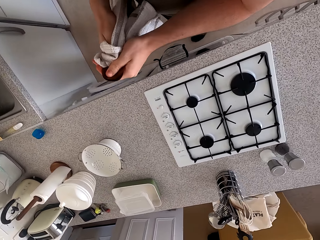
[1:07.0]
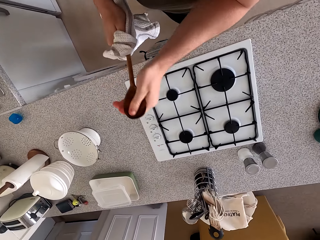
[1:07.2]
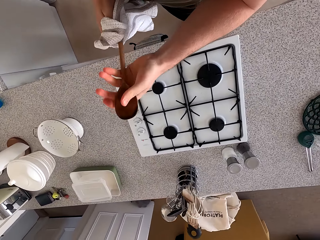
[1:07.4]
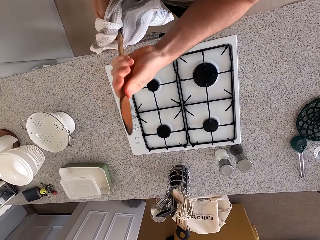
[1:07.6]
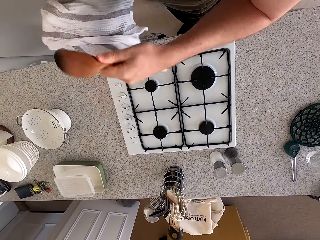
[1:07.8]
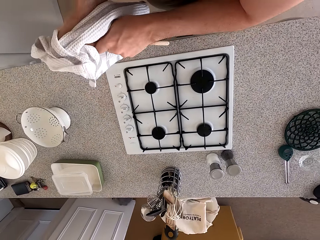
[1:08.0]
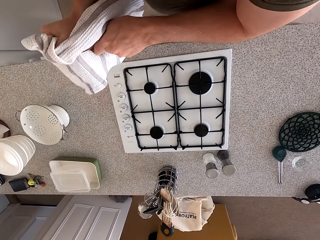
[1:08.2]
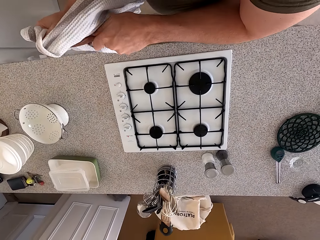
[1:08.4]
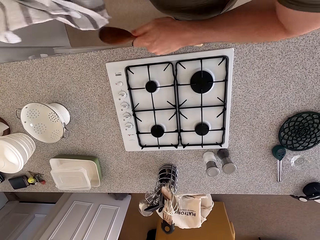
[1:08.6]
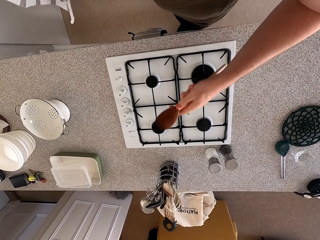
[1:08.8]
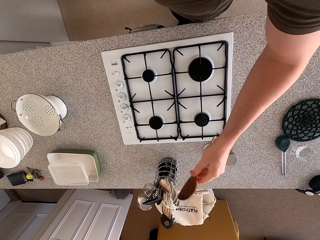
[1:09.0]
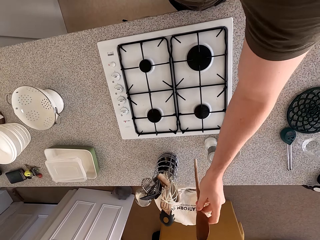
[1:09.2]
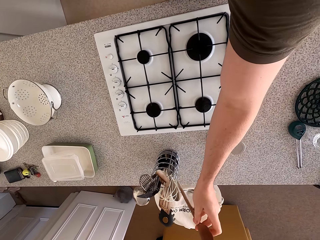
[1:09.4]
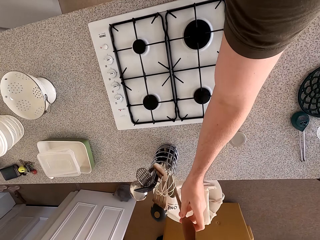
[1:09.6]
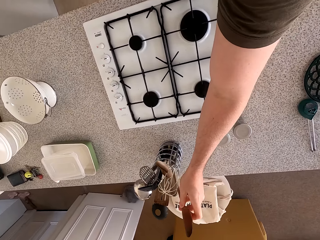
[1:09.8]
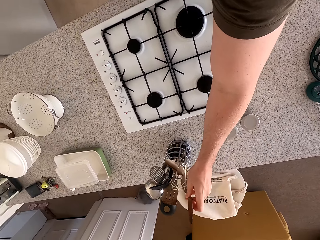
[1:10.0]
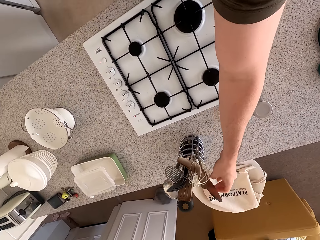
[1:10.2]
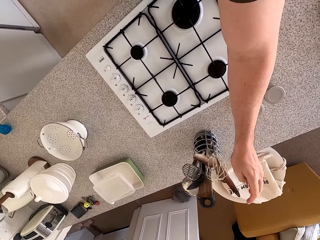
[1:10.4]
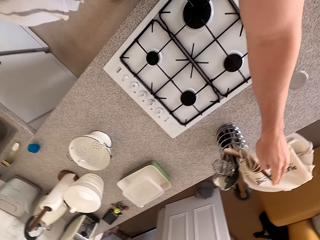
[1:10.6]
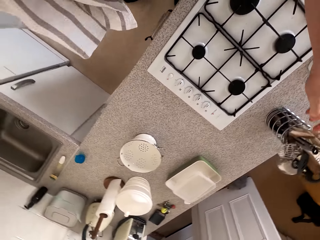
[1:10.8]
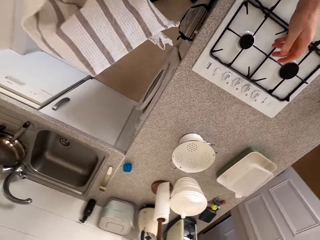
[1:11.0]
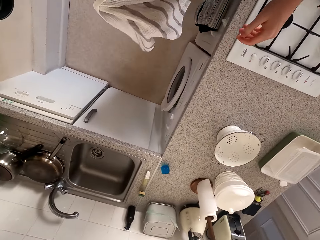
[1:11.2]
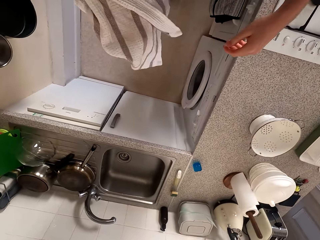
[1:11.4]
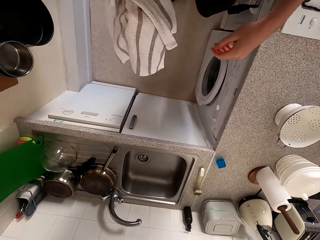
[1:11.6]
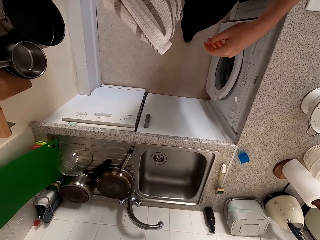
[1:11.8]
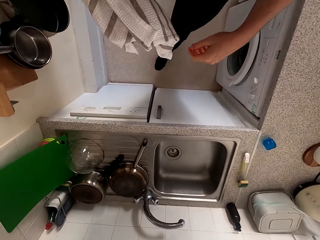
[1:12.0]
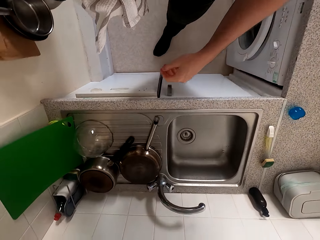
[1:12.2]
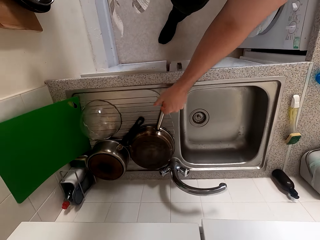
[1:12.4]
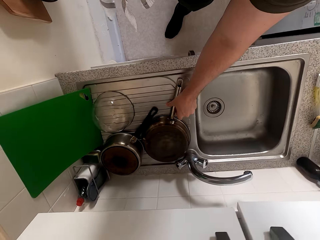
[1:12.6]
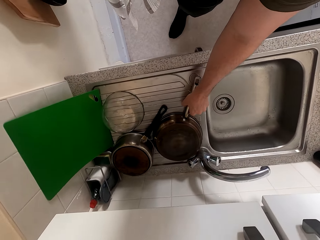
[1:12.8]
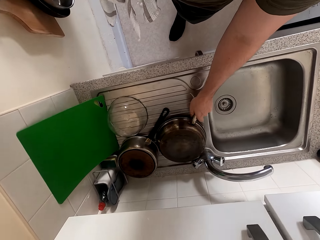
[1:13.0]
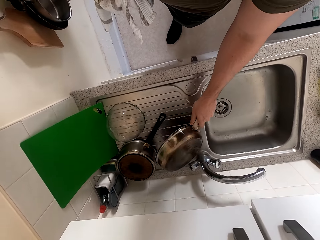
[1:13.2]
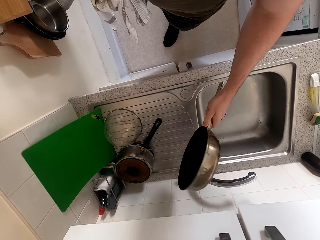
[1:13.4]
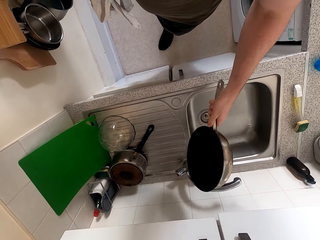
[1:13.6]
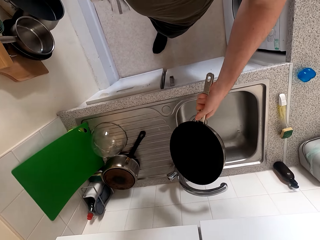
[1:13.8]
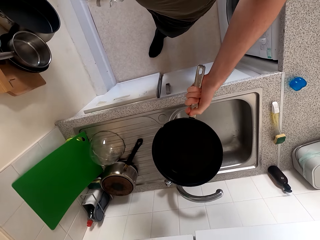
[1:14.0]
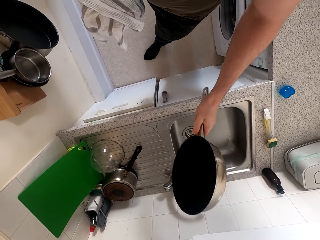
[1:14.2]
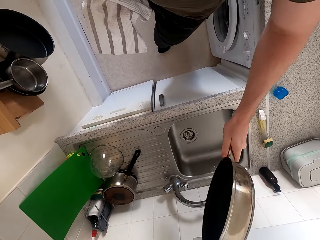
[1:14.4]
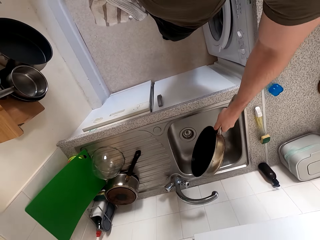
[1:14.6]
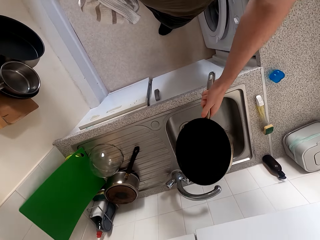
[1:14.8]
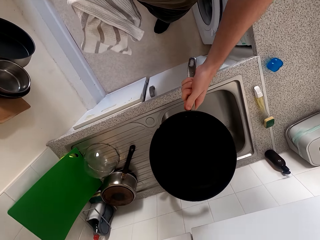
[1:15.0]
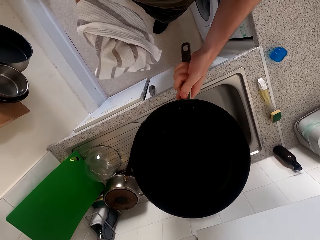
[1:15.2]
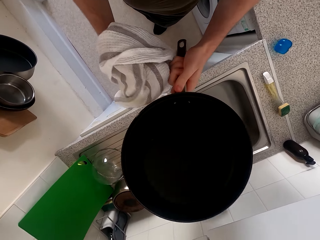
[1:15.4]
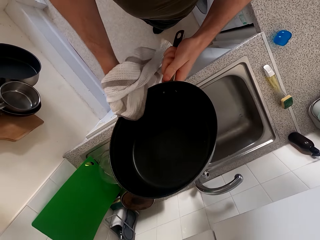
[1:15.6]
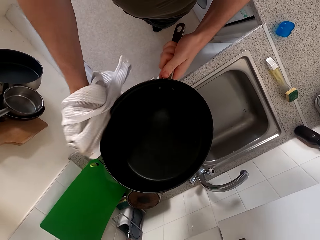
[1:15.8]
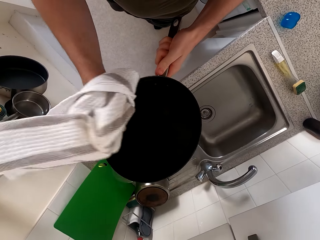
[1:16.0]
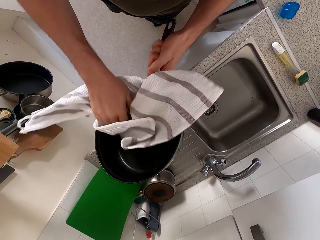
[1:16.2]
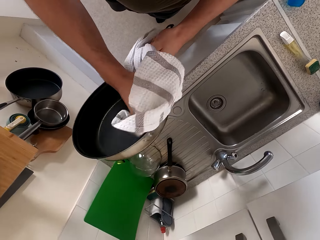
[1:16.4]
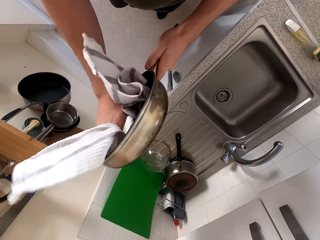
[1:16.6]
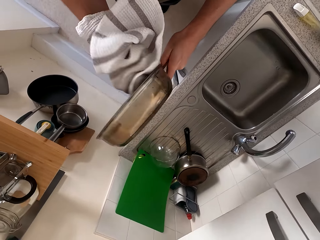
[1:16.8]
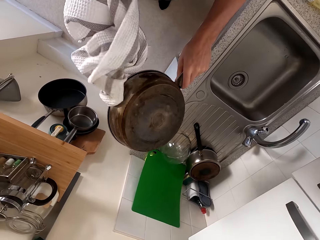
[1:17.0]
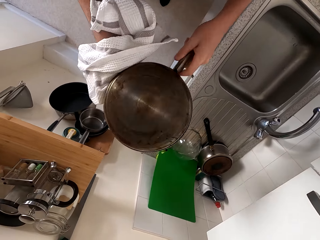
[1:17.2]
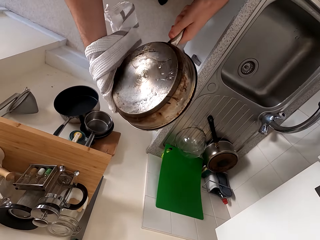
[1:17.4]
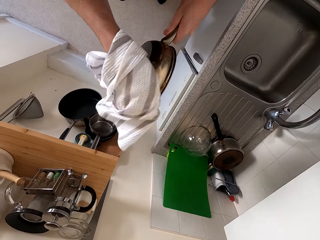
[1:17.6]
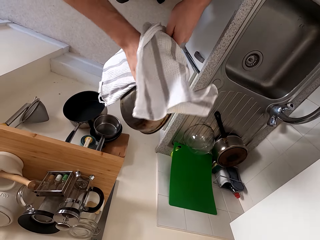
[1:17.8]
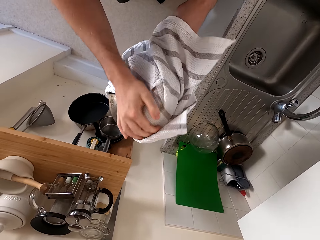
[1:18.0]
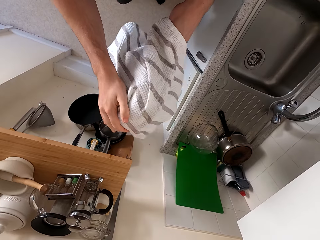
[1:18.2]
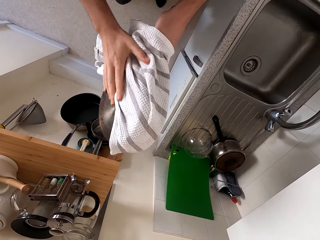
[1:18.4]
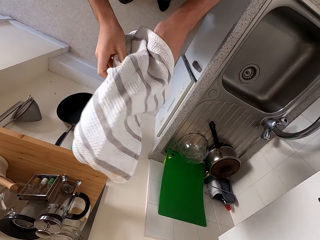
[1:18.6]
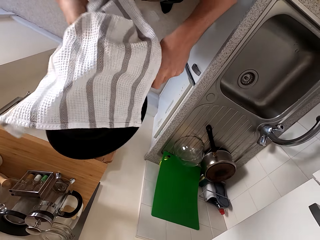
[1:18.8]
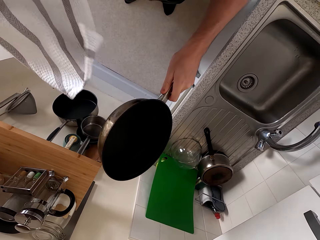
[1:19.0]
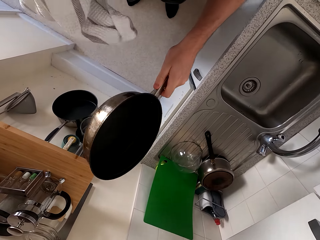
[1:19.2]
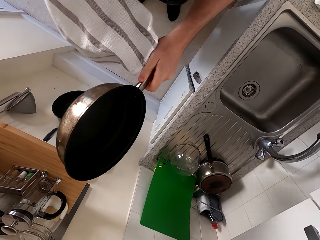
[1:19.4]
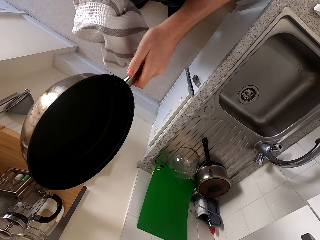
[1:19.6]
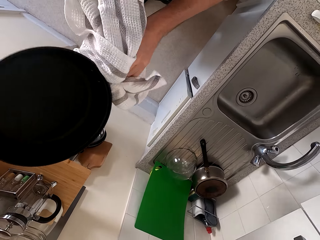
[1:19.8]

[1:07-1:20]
The camera wearer places the wooden spoon in the holder. They move hands, walk around the kitchen, and move hands. They pick up the cooking pot or frying pan. They shake water off the frying pan. They wipe the frying pan with the cloth.

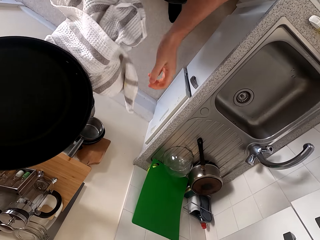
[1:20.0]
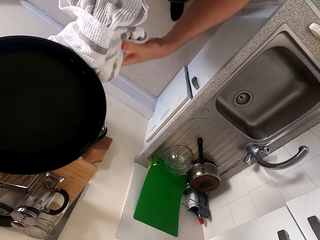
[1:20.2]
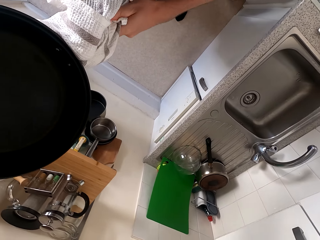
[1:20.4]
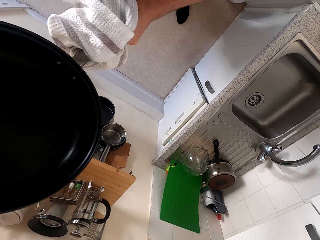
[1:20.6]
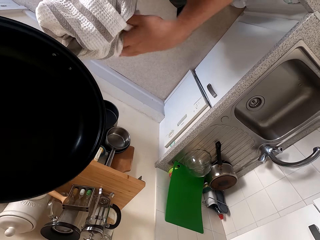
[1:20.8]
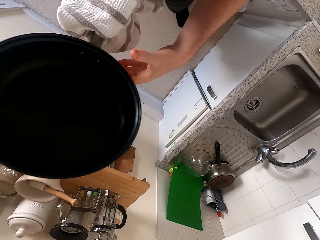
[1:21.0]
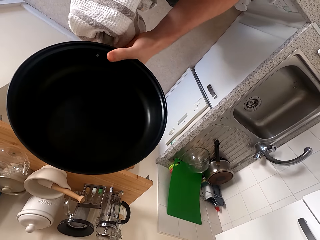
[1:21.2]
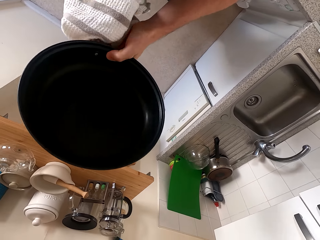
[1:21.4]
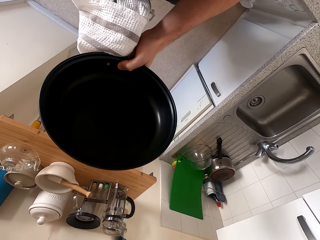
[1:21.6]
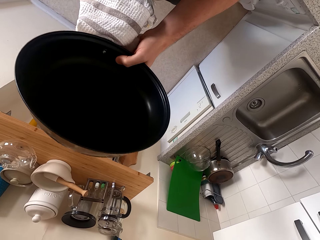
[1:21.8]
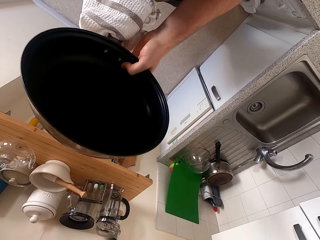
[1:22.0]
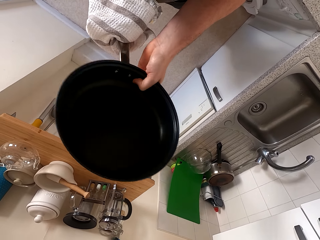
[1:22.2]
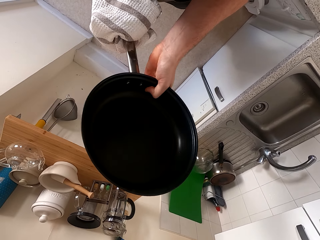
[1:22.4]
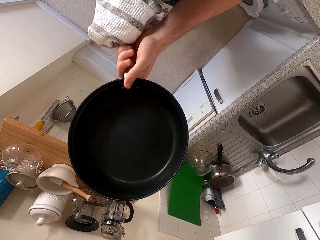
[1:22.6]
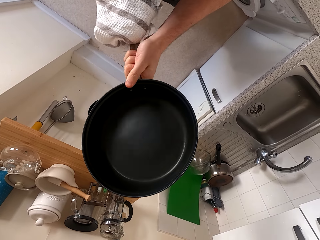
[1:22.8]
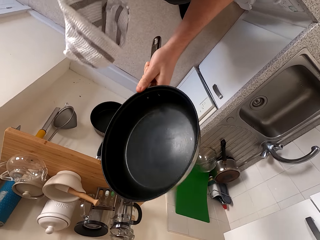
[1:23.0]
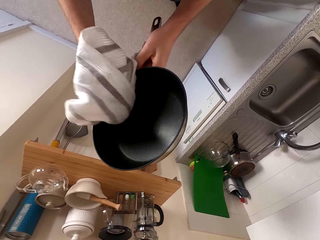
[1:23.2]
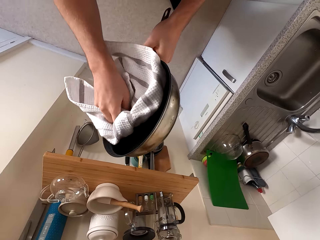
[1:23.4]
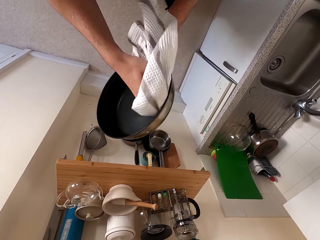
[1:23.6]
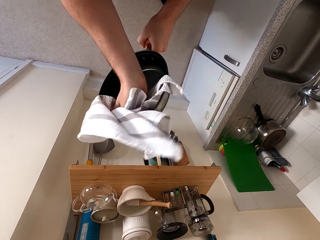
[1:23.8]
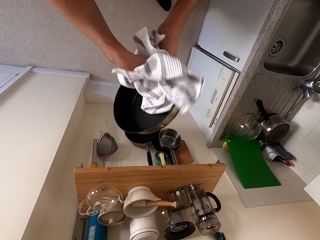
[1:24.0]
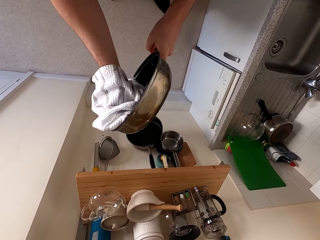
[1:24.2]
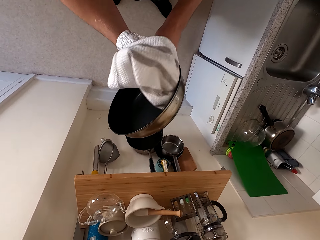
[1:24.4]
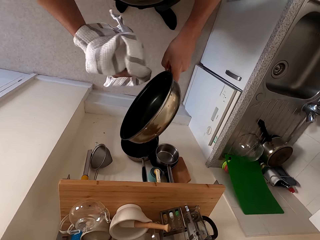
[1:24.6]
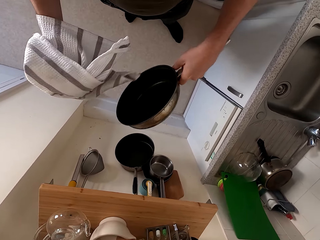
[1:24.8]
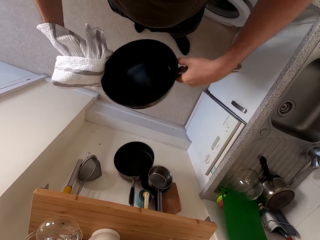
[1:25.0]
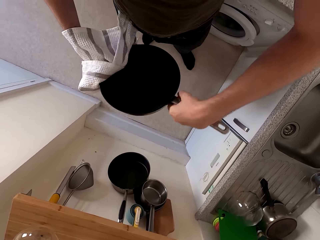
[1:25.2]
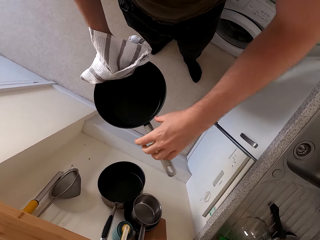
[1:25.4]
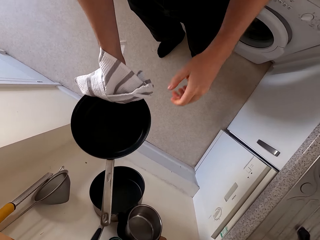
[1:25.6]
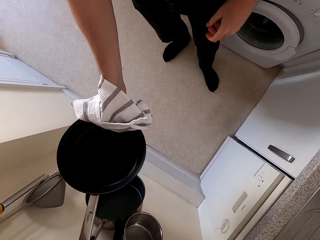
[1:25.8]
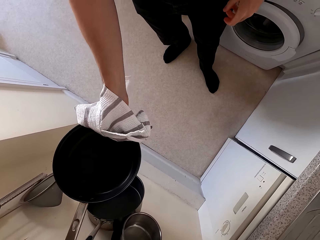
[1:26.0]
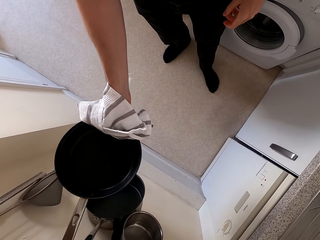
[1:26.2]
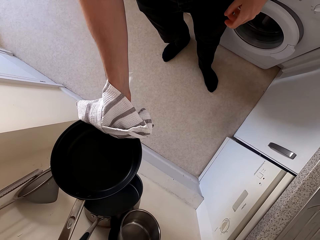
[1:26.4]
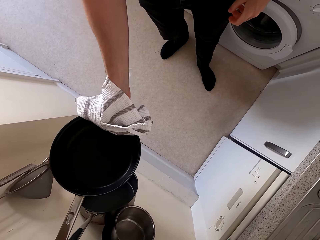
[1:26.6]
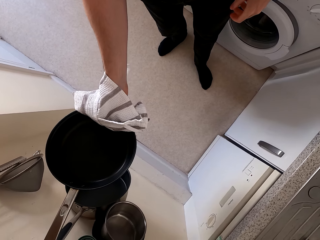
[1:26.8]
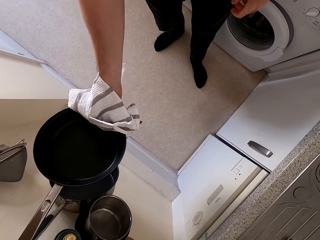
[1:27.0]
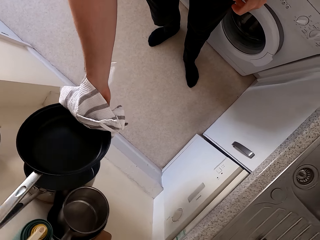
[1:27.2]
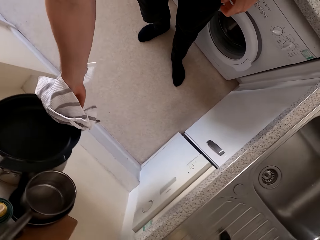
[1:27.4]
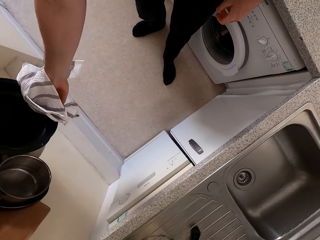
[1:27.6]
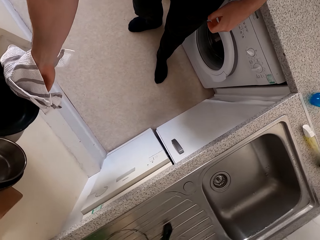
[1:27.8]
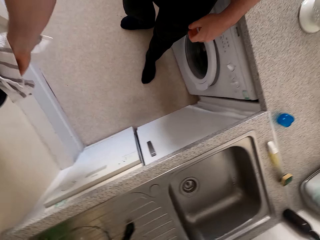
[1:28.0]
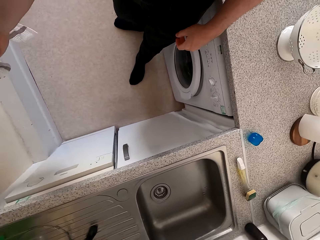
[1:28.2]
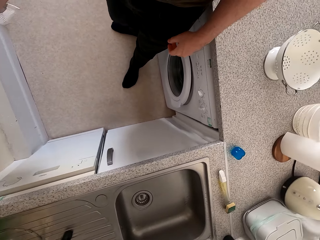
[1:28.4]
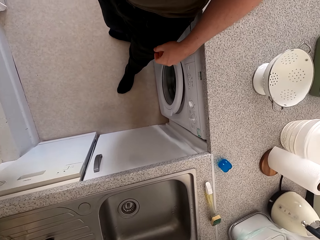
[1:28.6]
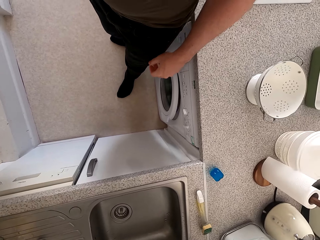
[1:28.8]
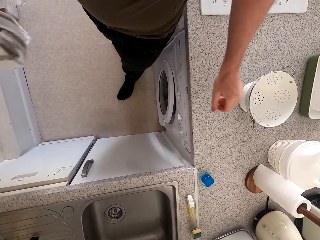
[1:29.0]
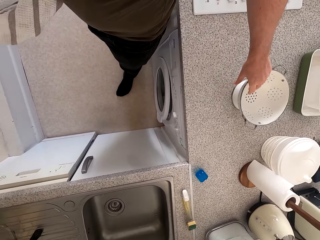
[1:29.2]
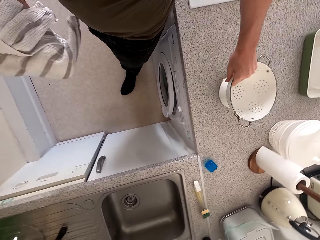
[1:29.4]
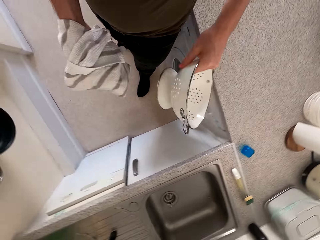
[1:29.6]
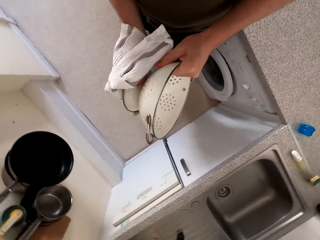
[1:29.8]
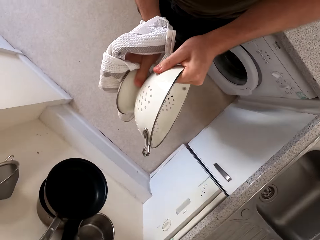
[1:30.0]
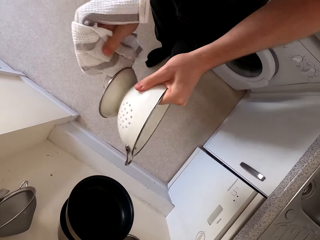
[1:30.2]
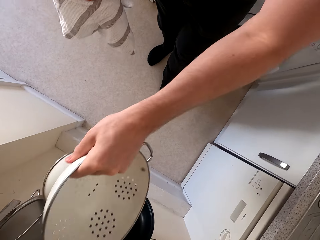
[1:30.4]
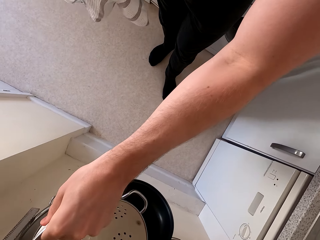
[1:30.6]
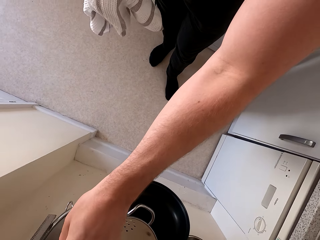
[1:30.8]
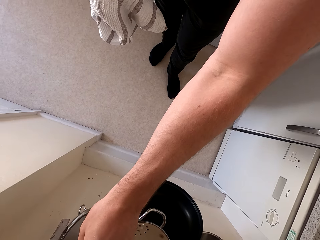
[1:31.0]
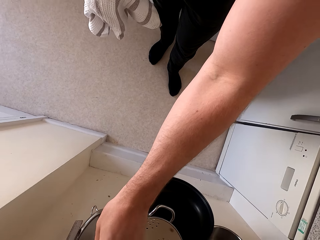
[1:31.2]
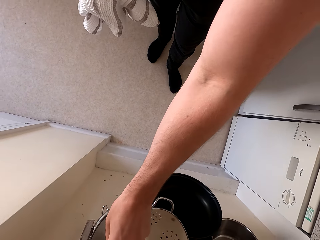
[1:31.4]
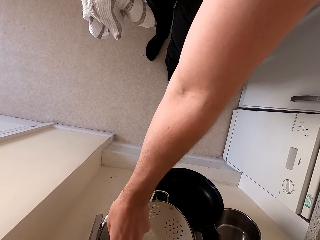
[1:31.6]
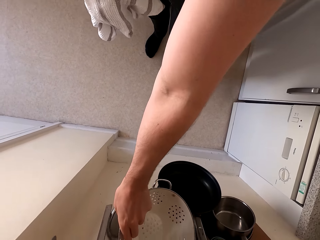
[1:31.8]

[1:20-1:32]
The camera wearer hangs the frying pan on the hook. They pick up the dish or white bowl from the kitchen counter. They dry the white bowl with the cloth. They hang the dish on the hook.
